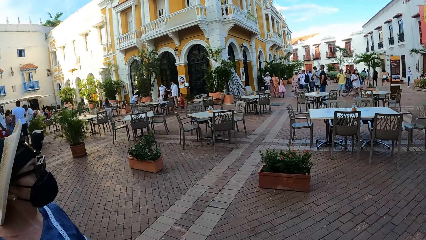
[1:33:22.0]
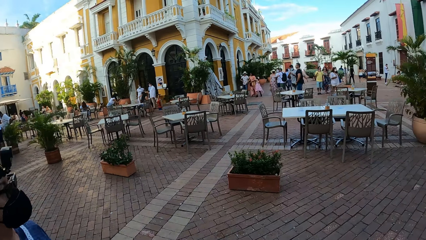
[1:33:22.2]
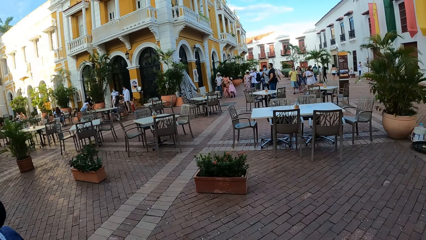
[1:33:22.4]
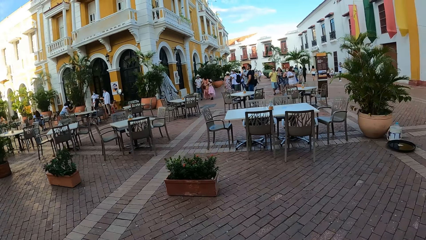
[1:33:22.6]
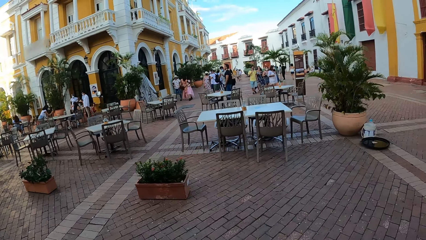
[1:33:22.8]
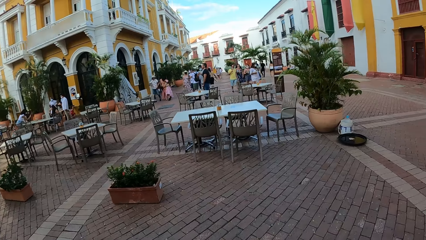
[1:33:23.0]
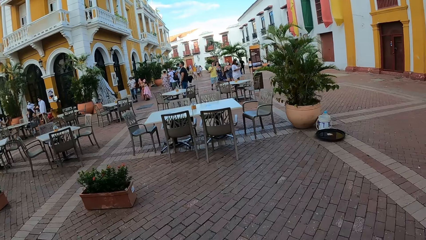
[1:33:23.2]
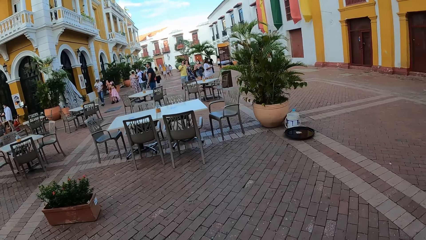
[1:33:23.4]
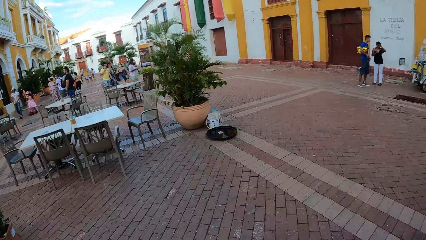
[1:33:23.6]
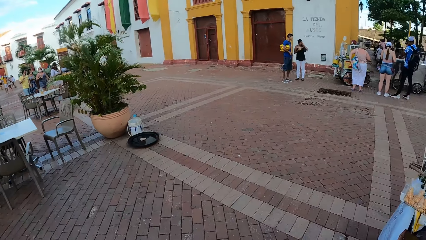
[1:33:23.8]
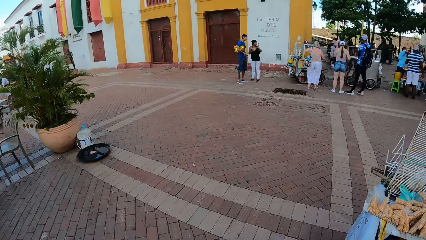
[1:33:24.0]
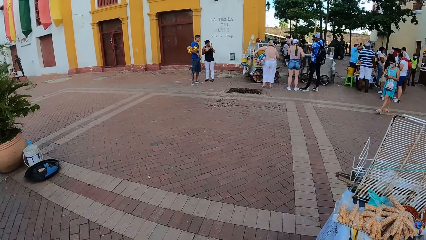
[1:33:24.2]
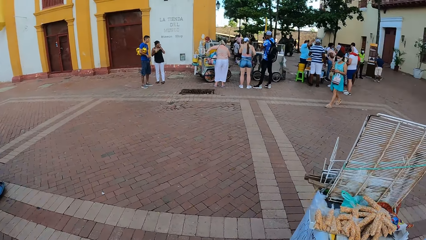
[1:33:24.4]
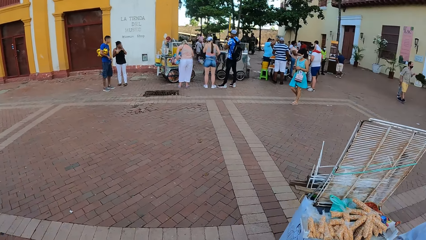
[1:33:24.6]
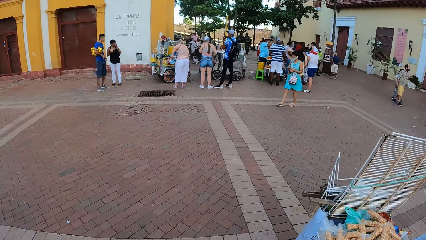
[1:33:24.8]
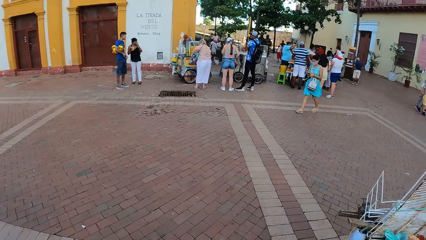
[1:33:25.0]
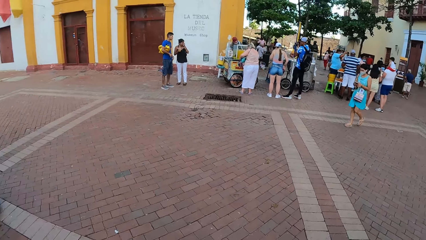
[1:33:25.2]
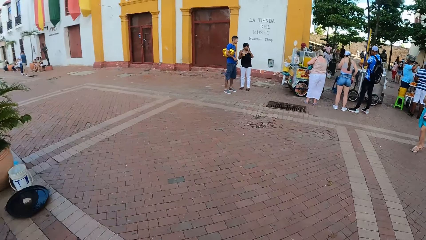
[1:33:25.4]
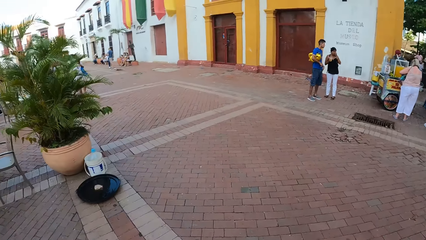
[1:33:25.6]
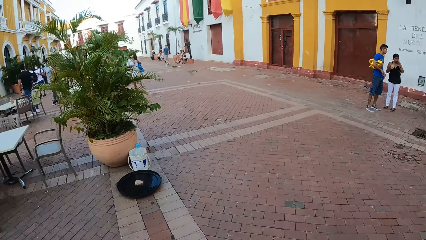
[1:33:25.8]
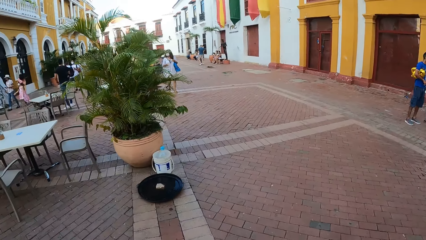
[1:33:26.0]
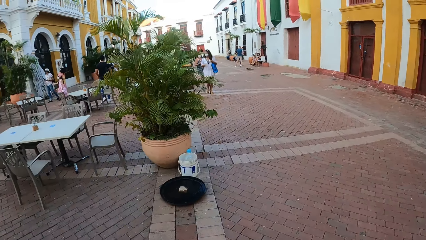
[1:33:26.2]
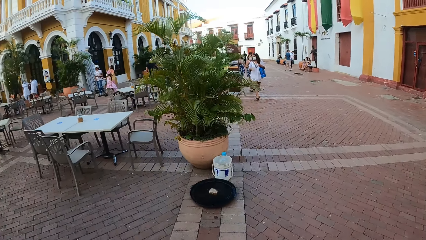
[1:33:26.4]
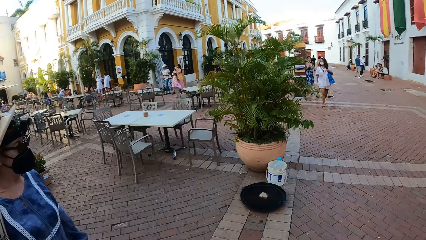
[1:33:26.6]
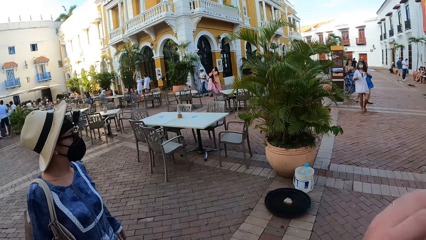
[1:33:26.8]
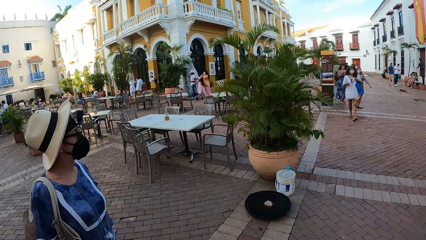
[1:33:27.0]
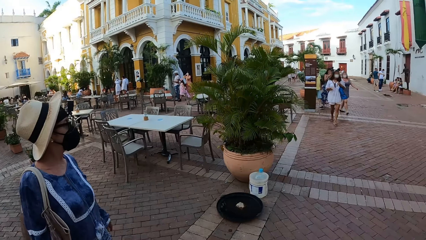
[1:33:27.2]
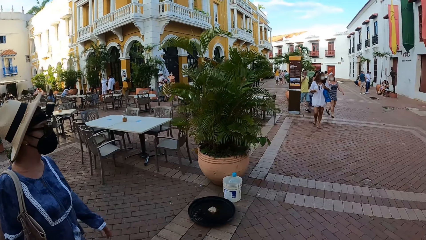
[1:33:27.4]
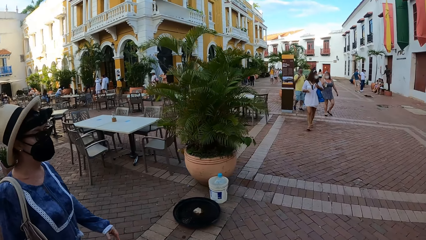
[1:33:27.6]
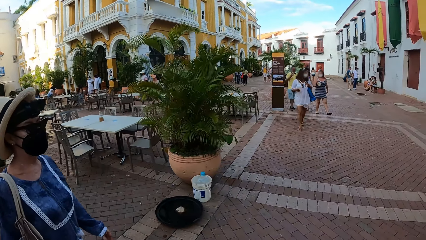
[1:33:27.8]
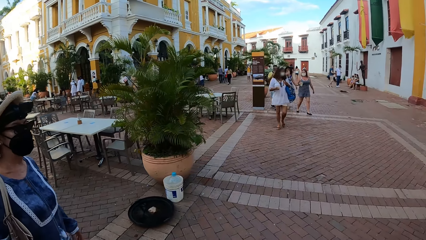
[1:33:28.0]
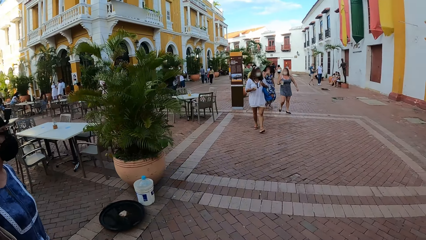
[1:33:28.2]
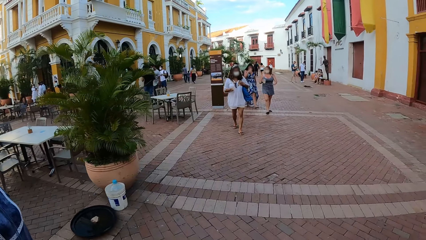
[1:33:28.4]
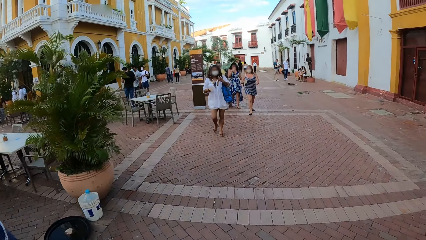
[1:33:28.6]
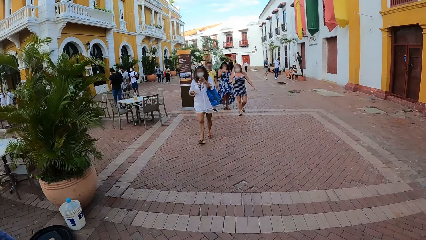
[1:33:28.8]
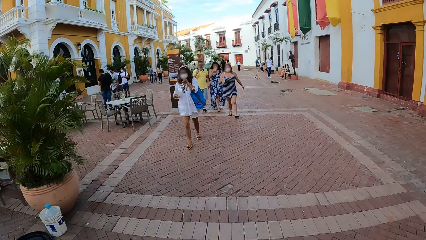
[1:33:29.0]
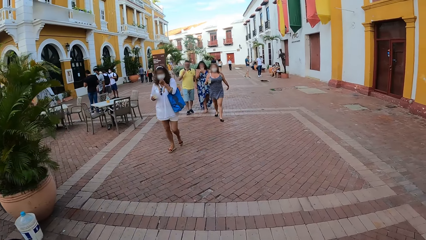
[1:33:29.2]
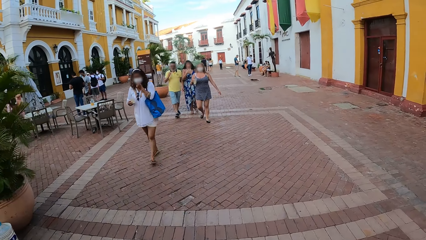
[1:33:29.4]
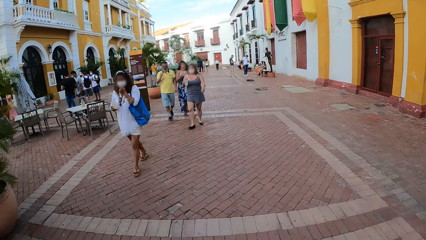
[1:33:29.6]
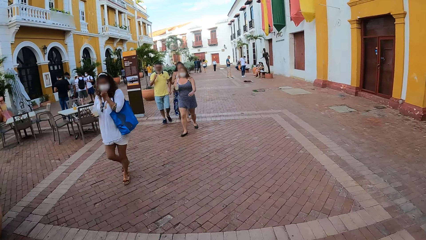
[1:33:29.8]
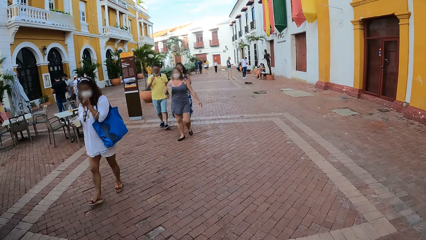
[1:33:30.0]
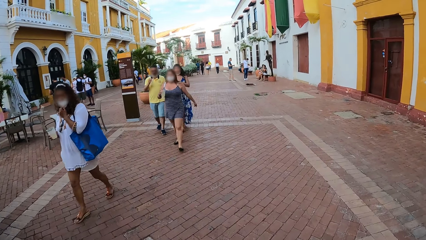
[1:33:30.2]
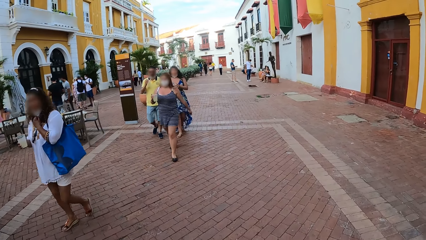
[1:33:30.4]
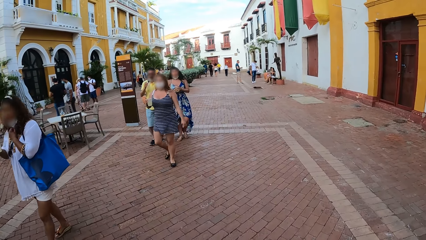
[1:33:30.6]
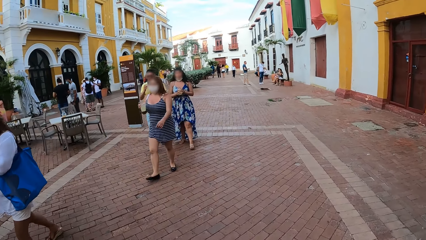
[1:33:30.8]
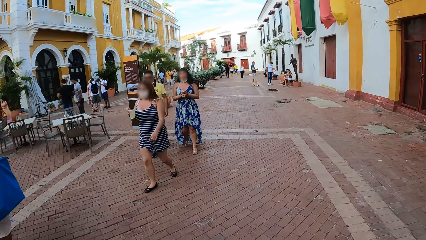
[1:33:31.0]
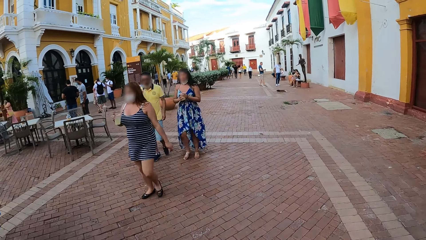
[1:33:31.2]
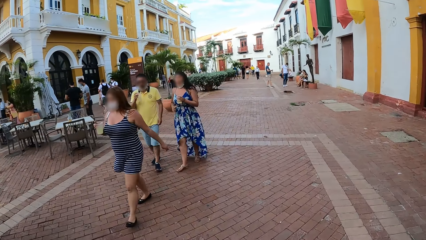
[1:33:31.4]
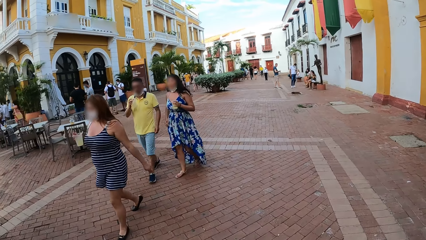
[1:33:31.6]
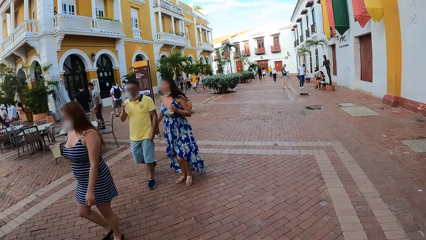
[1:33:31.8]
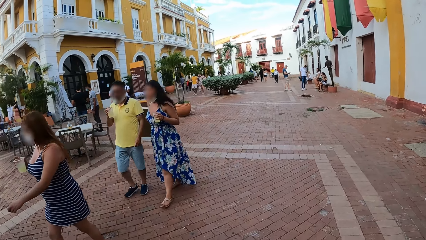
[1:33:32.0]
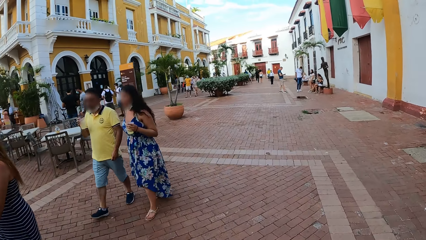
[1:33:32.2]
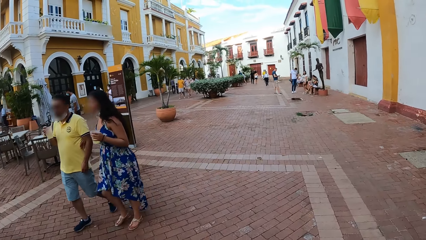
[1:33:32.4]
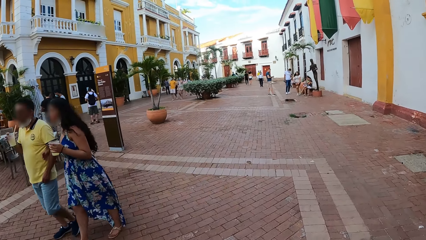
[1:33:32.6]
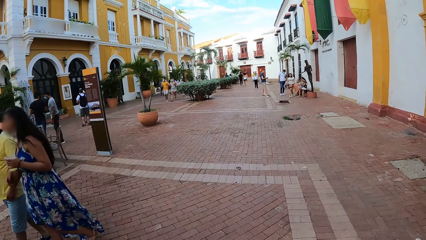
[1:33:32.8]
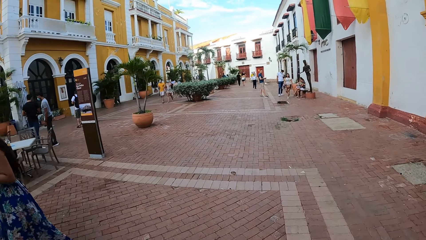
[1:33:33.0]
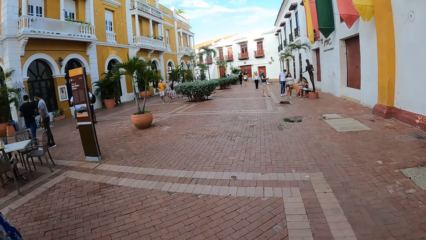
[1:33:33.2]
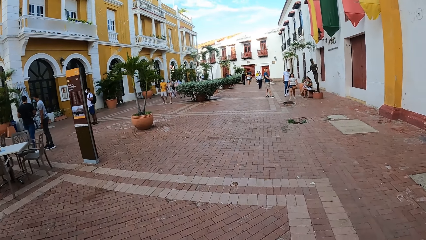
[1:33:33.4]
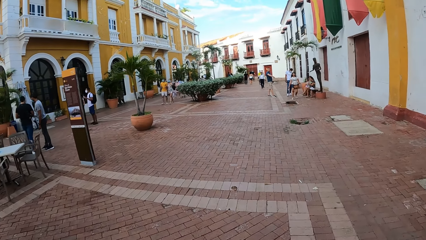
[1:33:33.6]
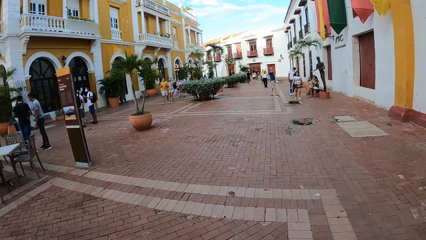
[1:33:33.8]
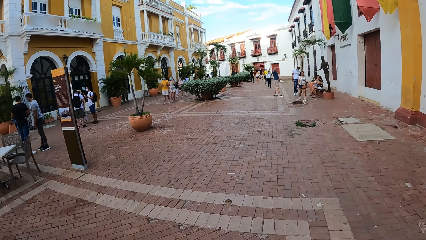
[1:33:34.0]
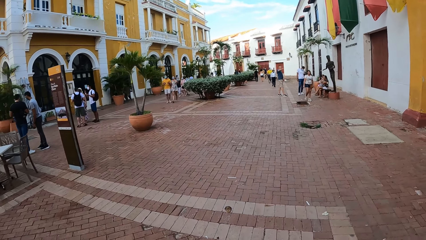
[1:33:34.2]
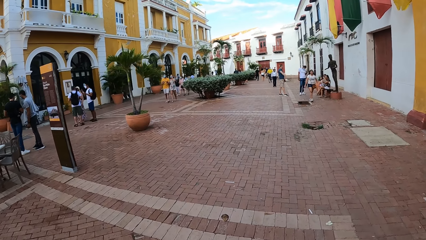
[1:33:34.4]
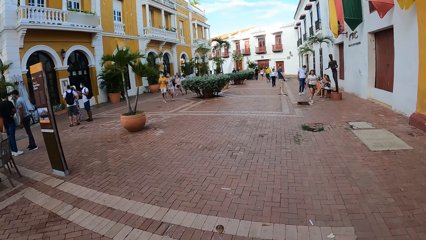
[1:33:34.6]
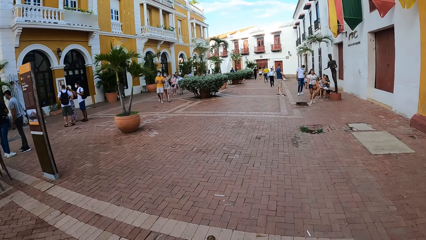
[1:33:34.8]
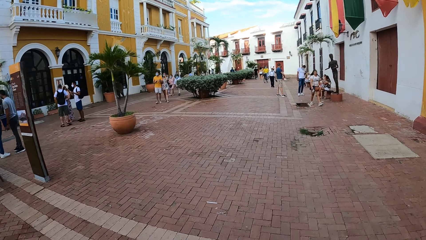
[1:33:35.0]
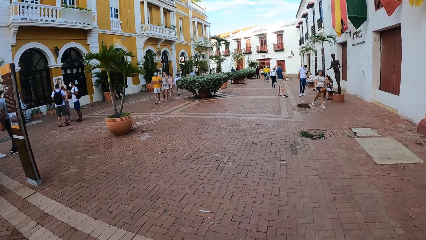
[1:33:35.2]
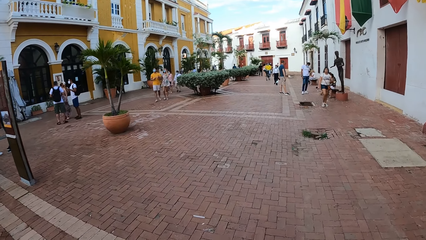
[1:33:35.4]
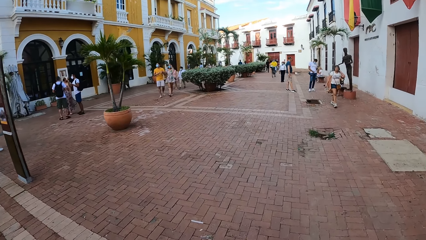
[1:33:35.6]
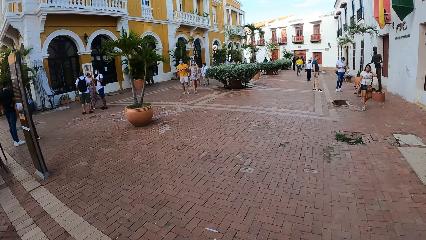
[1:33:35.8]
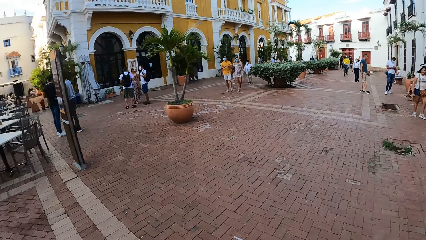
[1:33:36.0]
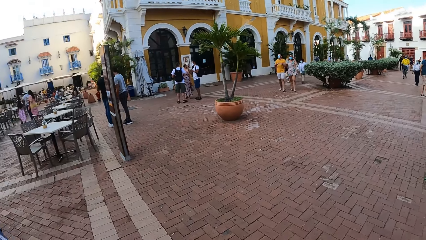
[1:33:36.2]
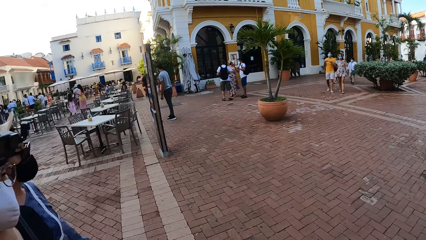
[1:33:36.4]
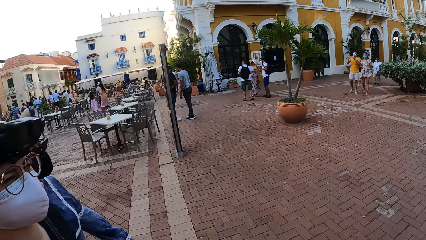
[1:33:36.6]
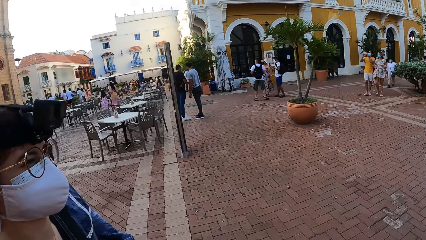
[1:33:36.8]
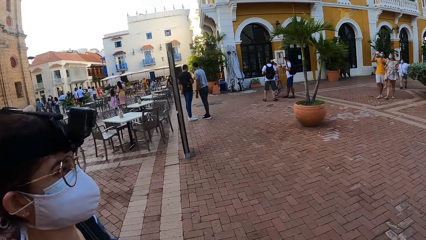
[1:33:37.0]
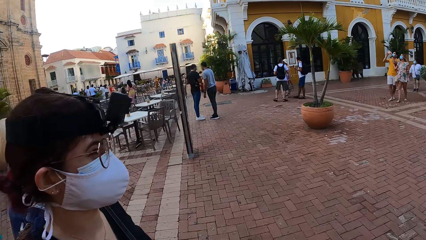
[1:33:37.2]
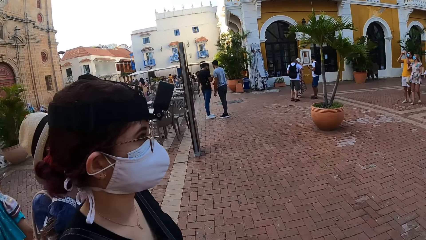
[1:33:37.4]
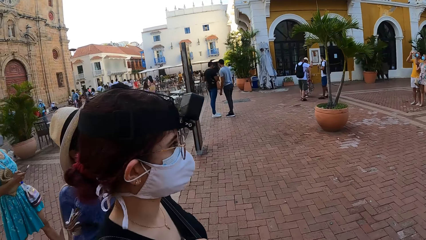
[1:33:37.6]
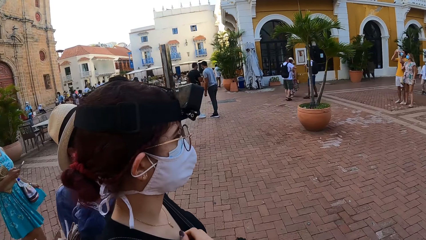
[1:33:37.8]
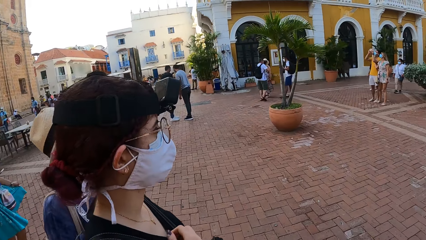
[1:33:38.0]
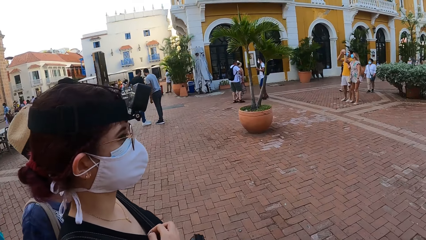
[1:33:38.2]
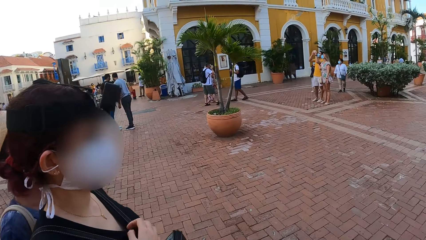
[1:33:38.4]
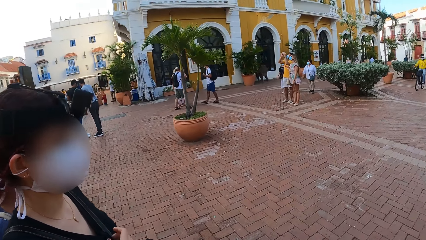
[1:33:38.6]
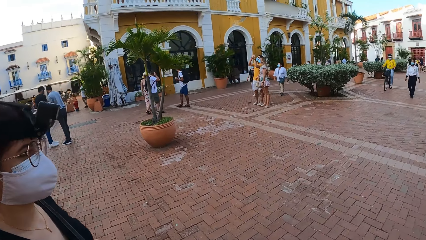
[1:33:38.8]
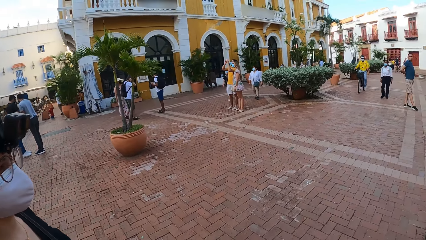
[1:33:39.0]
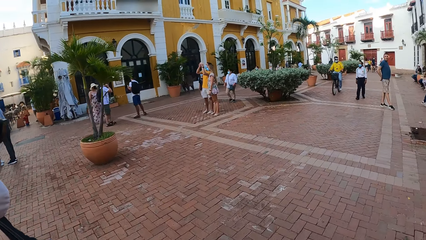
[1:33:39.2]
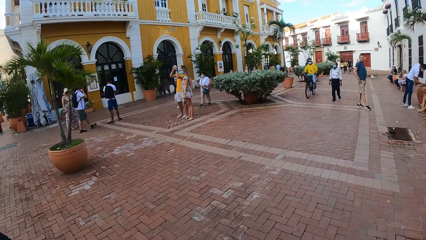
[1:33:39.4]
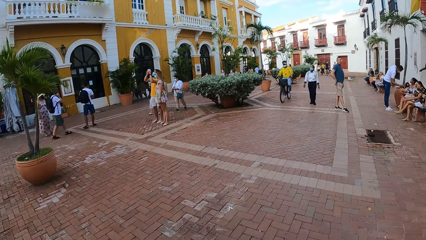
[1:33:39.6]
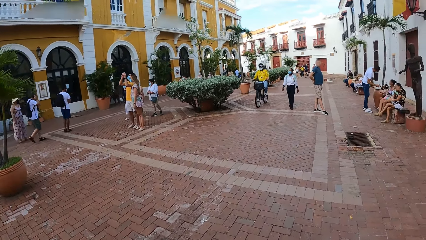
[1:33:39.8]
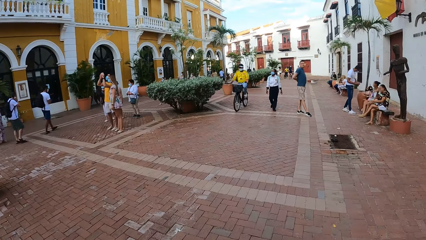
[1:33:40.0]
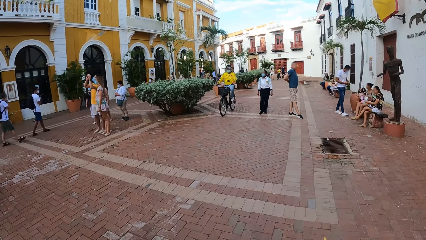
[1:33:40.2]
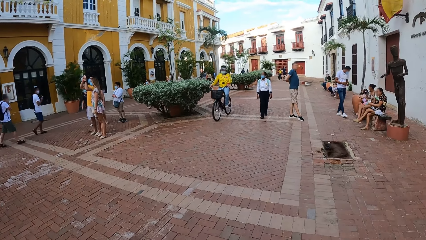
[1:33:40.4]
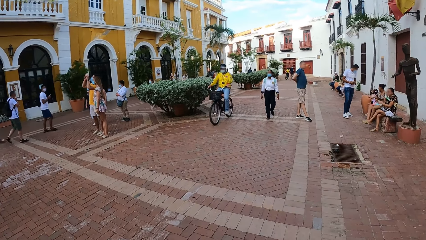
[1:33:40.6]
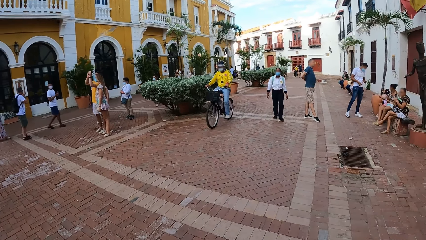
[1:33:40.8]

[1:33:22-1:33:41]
A person walks around.
